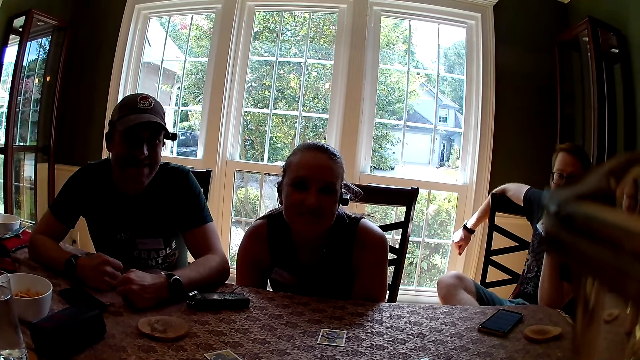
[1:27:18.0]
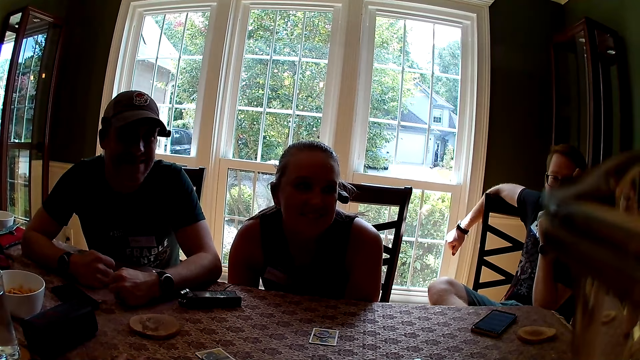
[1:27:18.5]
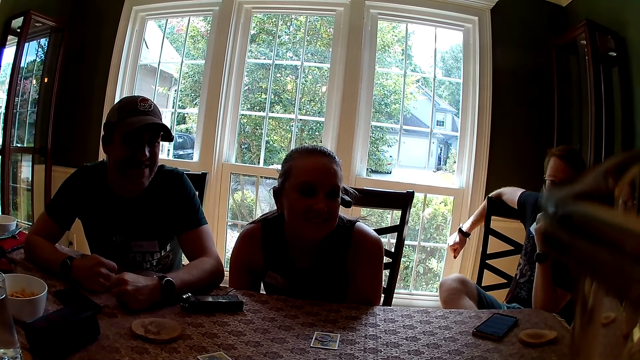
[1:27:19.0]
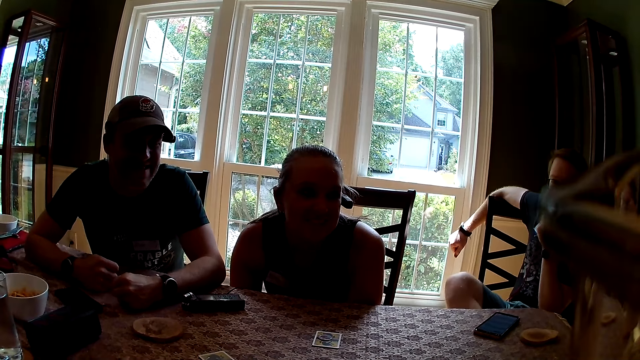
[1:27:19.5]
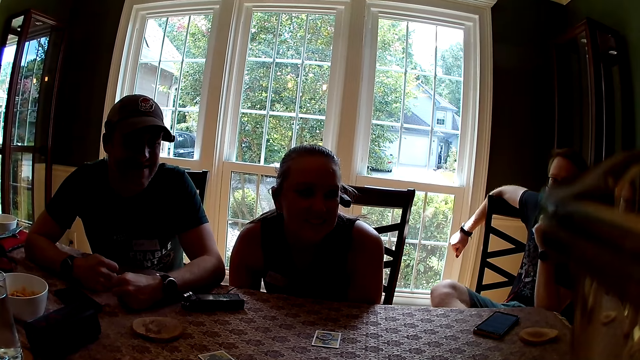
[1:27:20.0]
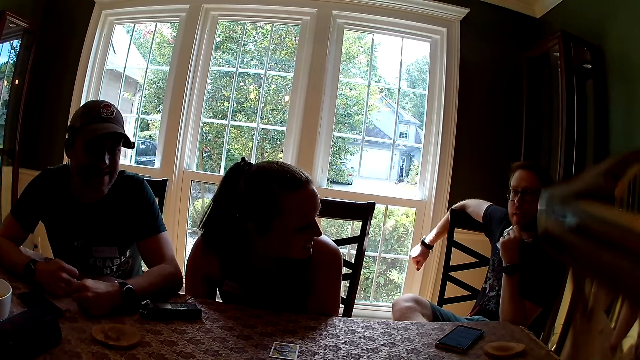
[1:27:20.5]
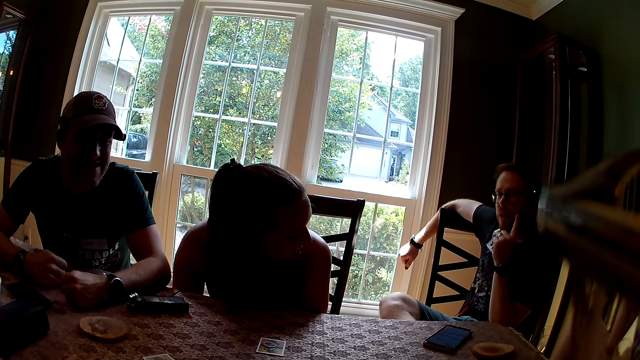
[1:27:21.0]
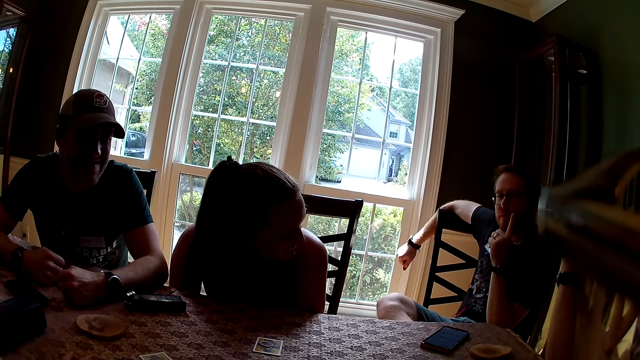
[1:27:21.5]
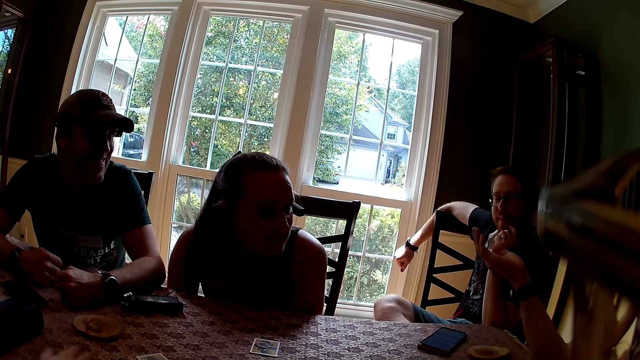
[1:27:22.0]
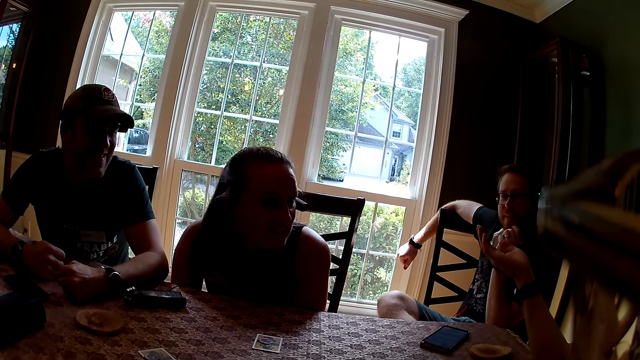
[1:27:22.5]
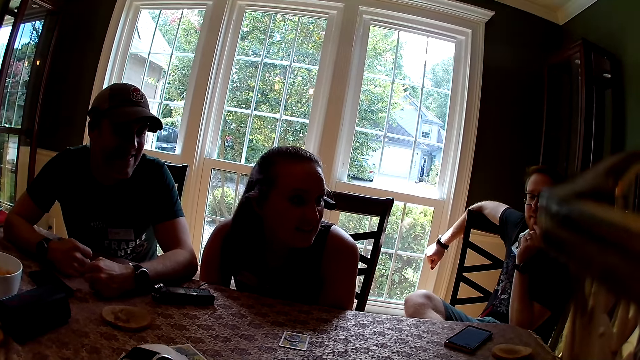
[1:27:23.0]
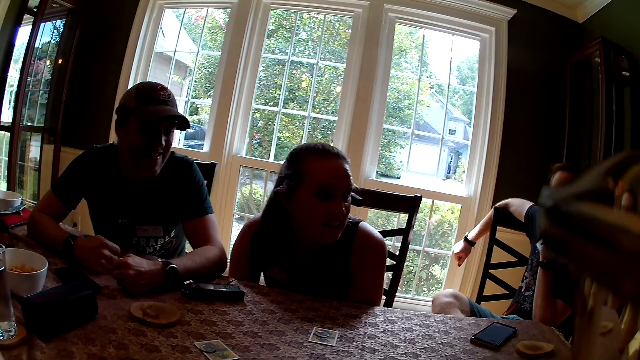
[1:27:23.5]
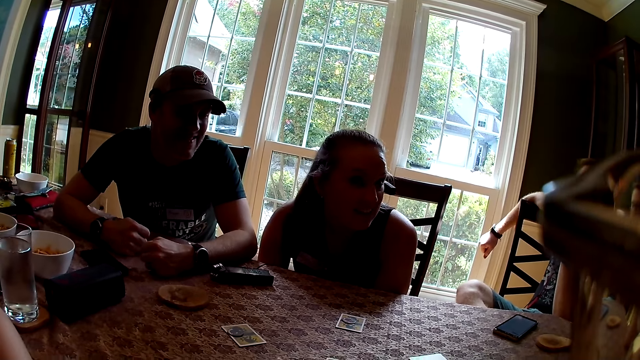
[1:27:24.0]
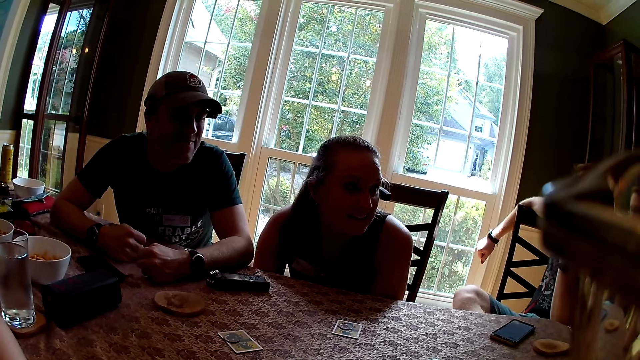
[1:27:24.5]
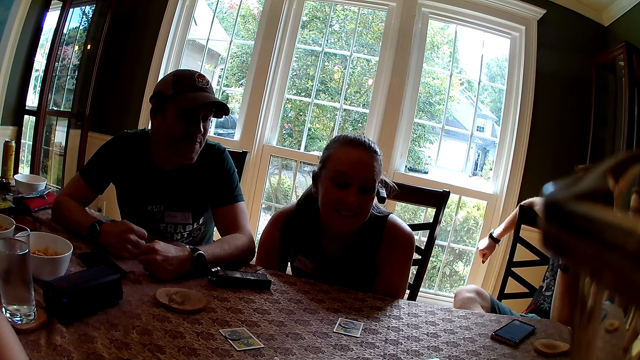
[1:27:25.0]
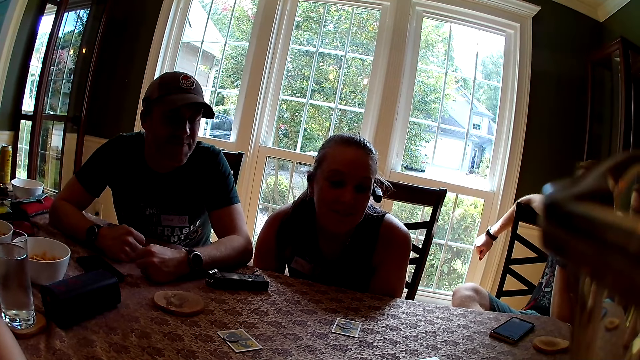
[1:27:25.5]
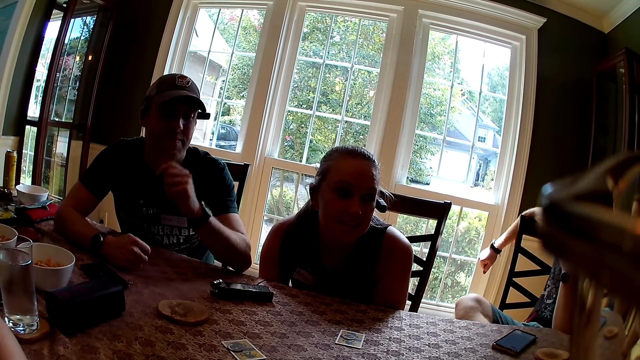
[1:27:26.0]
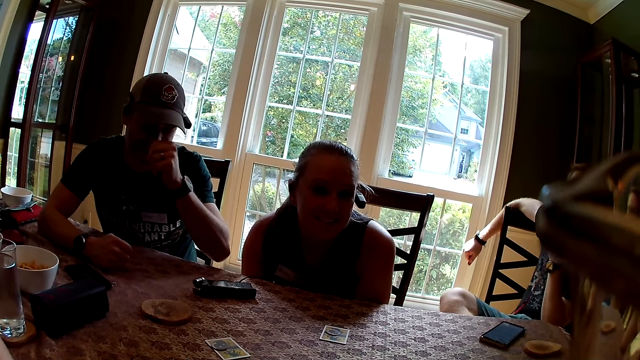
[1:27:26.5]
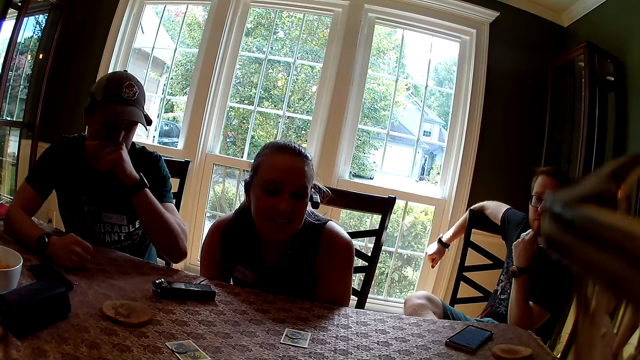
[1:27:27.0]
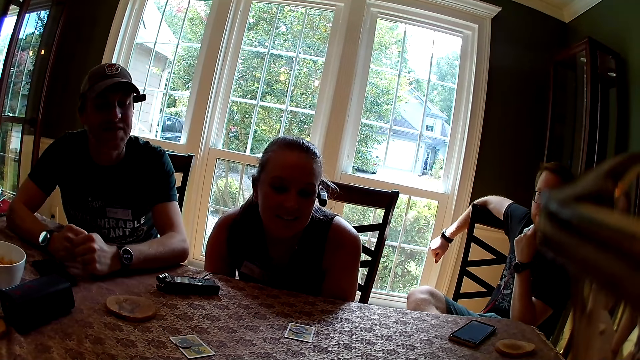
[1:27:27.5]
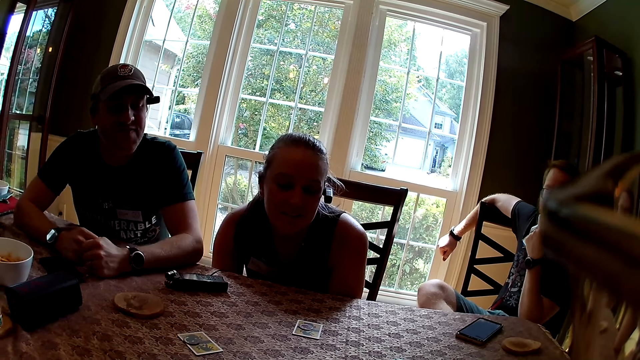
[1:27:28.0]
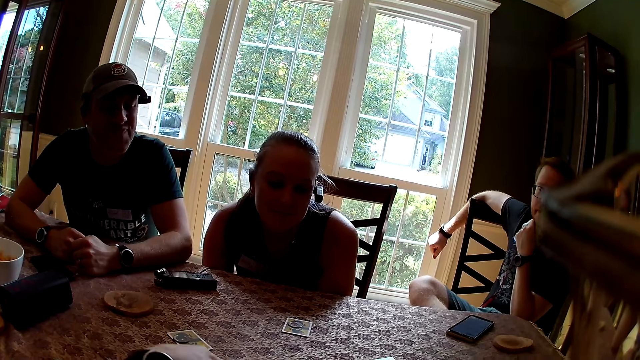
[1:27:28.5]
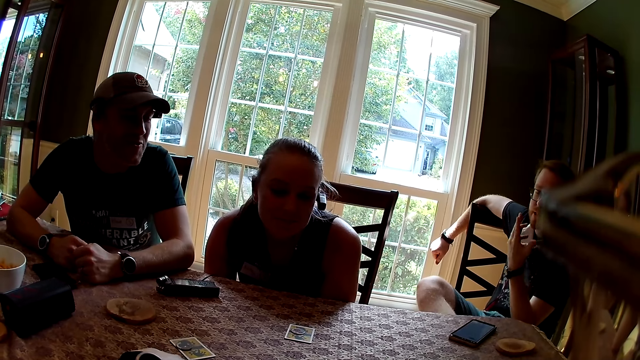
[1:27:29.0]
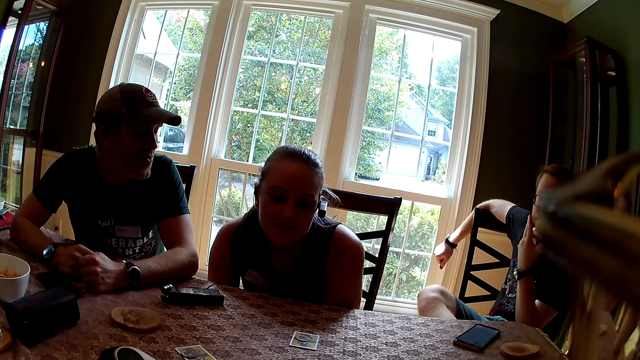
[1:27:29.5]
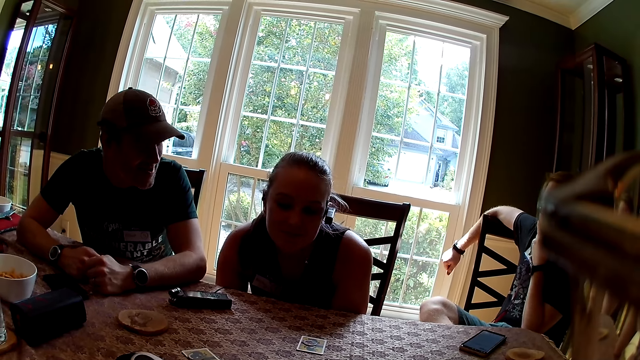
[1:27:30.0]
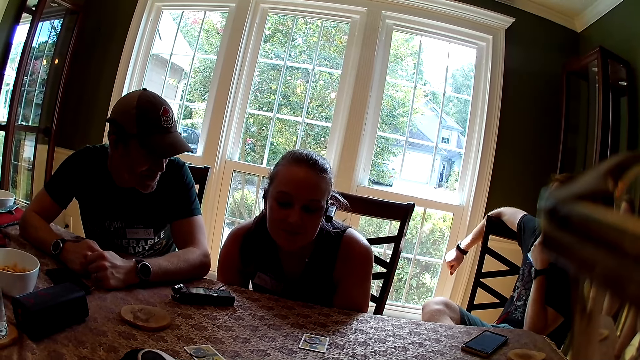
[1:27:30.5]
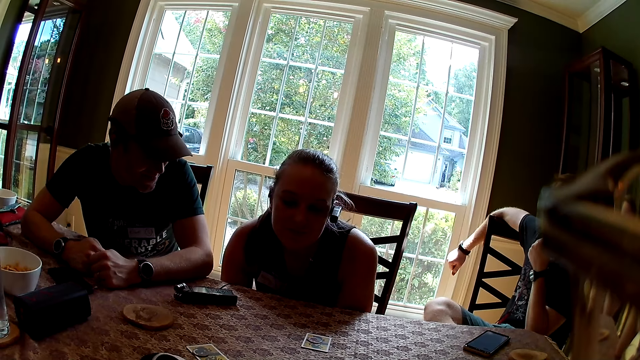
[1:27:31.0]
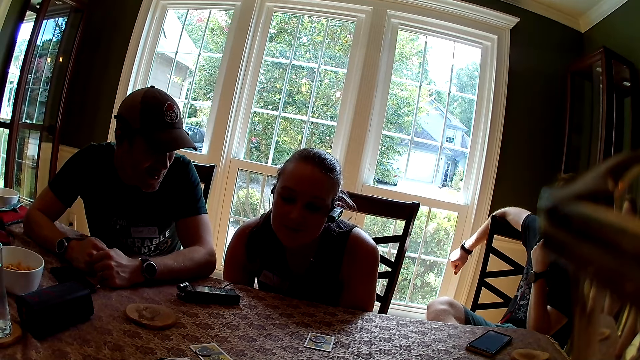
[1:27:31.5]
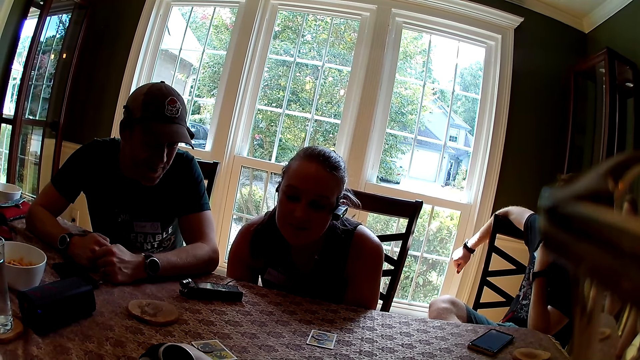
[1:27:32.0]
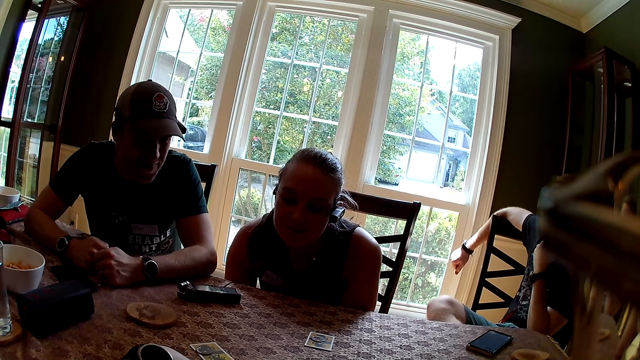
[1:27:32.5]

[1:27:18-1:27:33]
The man interacts with everyone. The woman interacts with everyone. Another woman interacts with everyone. Another man touches his nose with his left hand, drops his left hand on the table, and interacts with everyone. The first man interacts with everyone. A third man interacts with everyone.

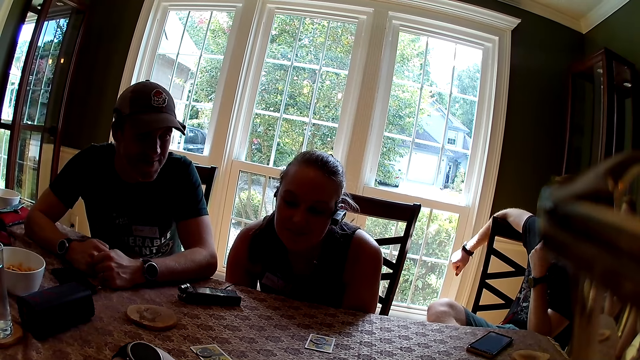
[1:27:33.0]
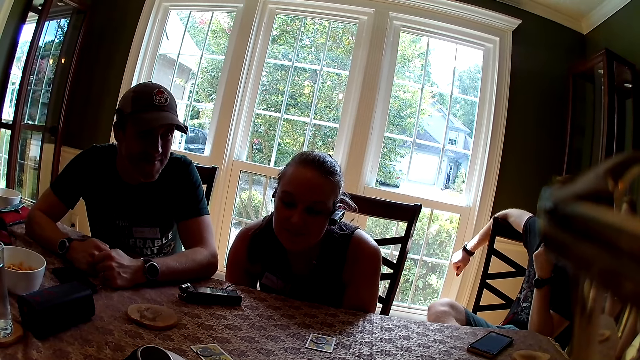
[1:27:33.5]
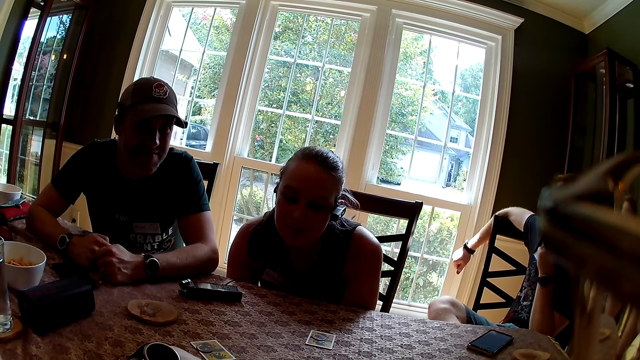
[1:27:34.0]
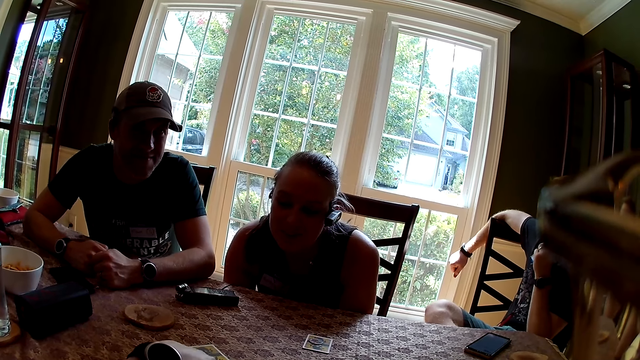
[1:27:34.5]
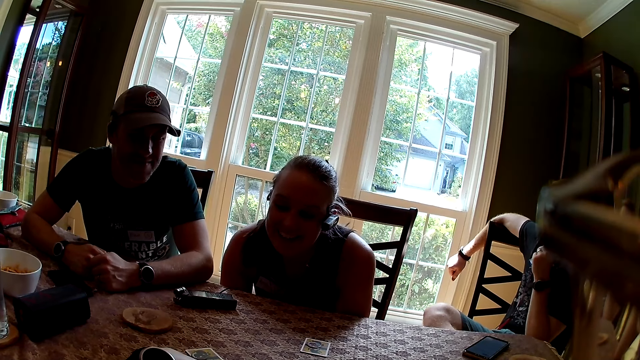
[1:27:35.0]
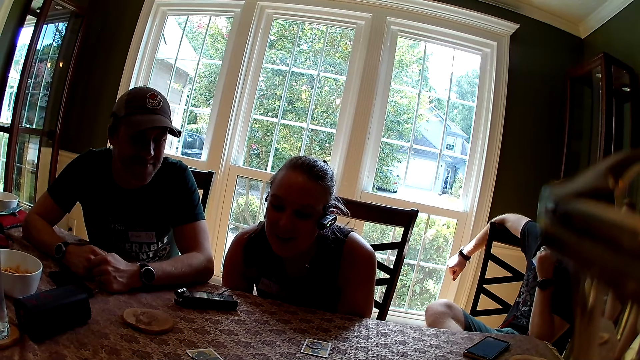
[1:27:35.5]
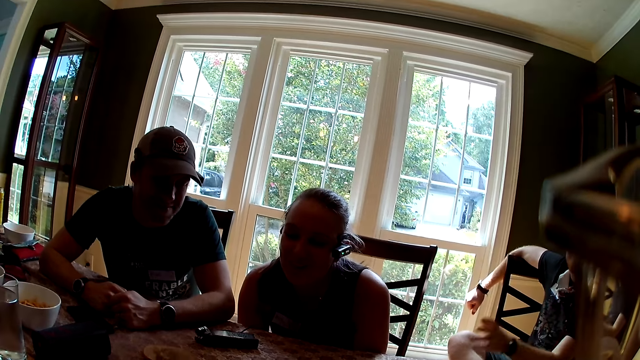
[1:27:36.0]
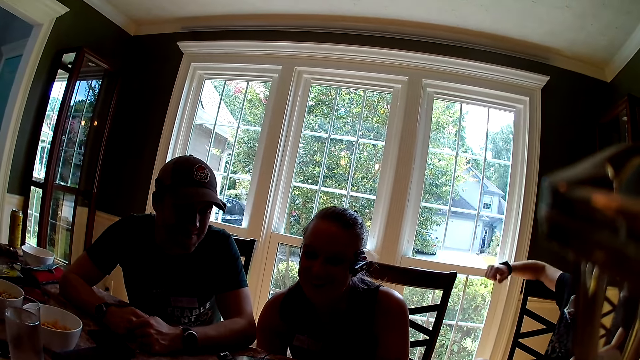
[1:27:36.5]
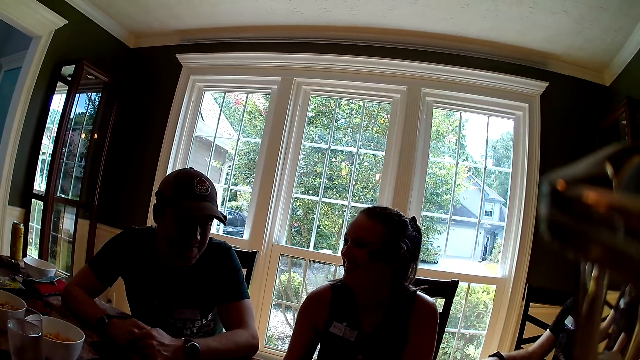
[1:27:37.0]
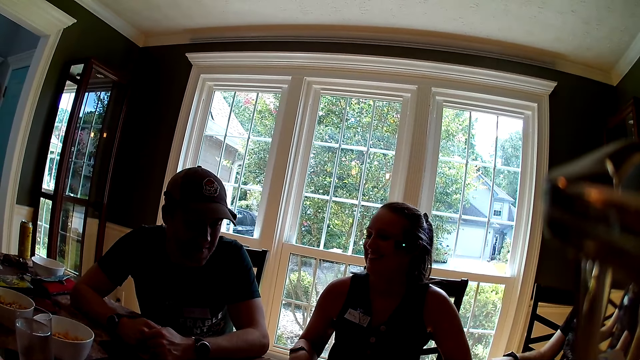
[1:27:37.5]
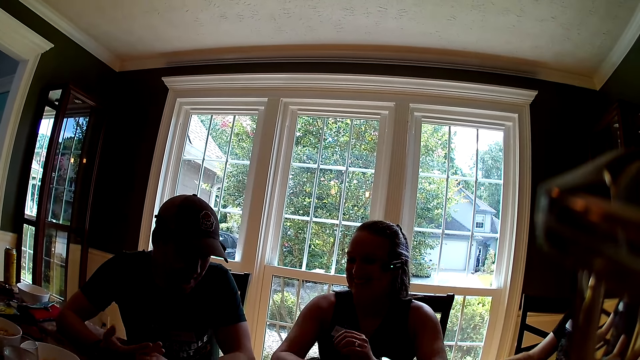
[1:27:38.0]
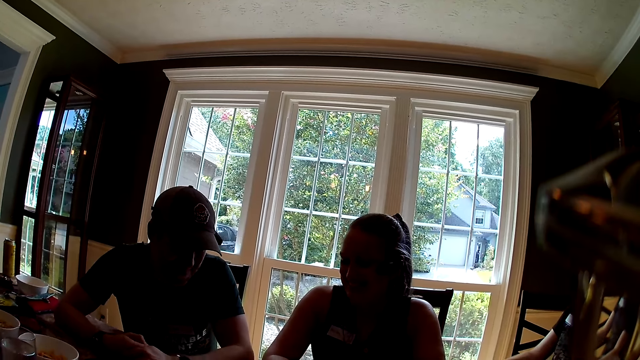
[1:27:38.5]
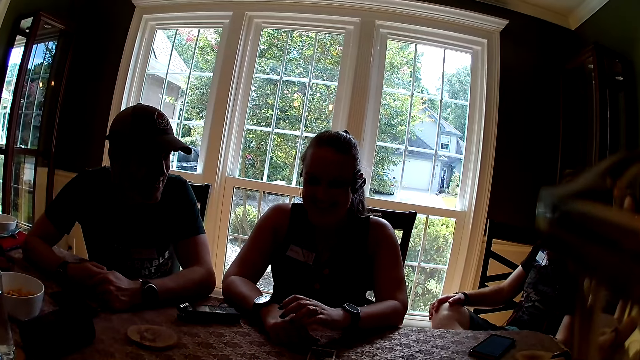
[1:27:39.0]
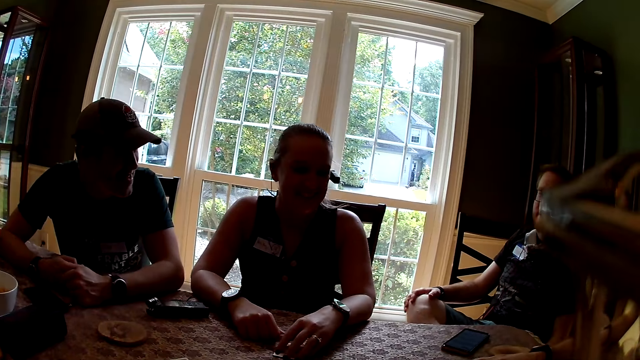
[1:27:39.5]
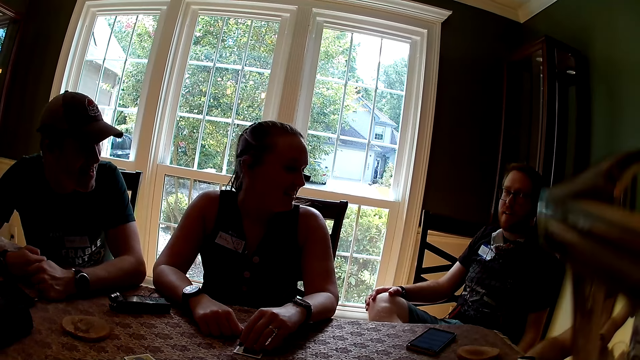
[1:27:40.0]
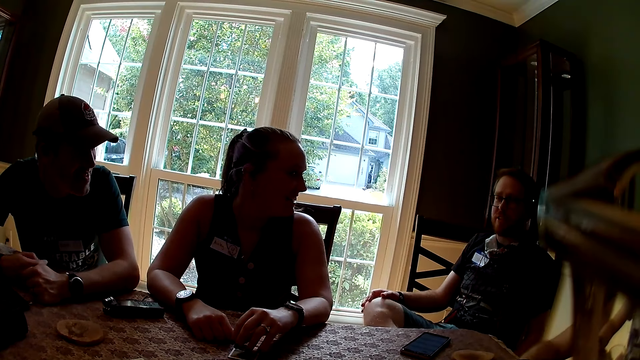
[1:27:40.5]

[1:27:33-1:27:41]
The woman interacts with everyone. The woman places both hands on the table and picks up a card on the table with her left hand.
